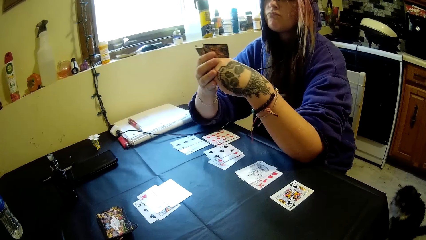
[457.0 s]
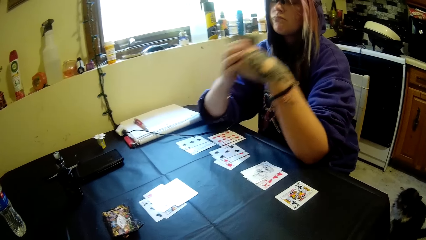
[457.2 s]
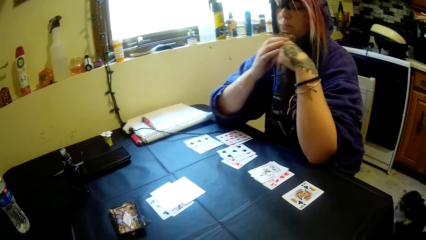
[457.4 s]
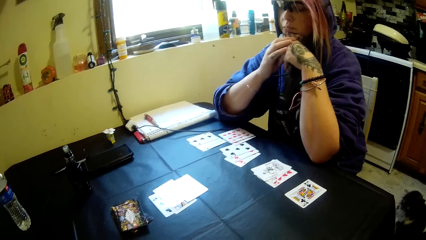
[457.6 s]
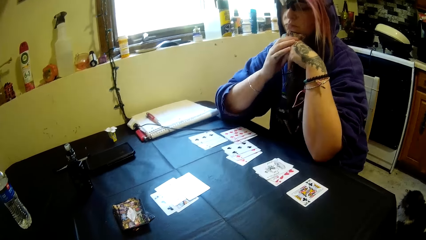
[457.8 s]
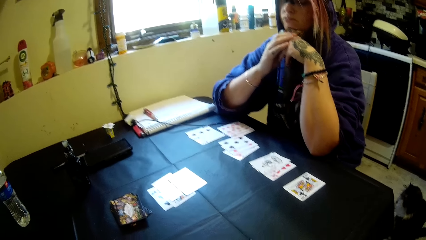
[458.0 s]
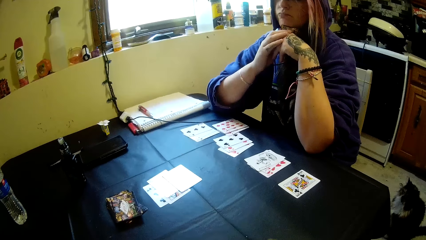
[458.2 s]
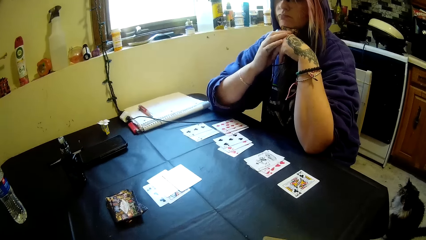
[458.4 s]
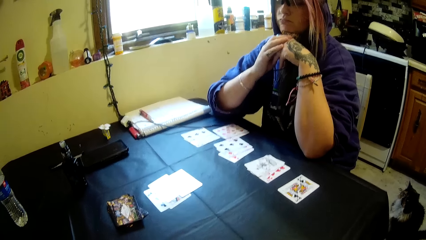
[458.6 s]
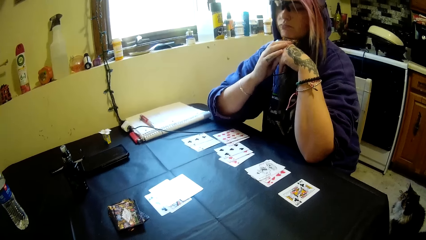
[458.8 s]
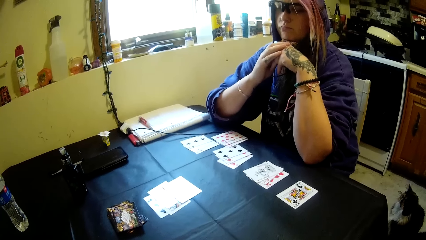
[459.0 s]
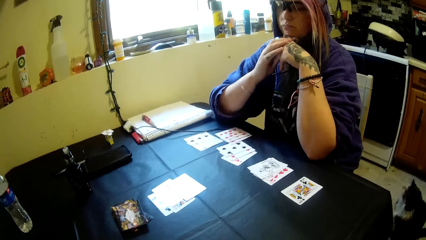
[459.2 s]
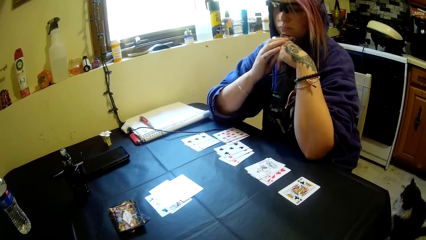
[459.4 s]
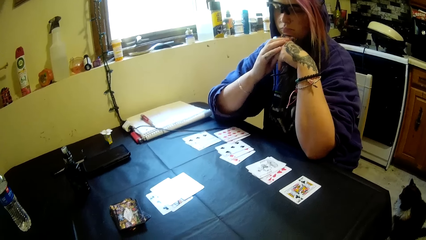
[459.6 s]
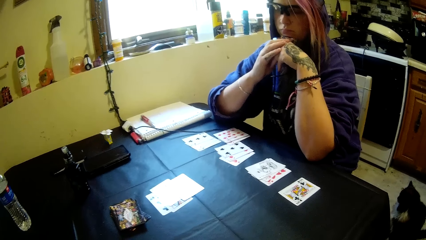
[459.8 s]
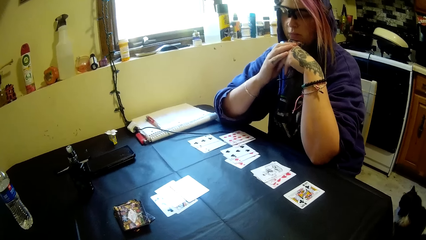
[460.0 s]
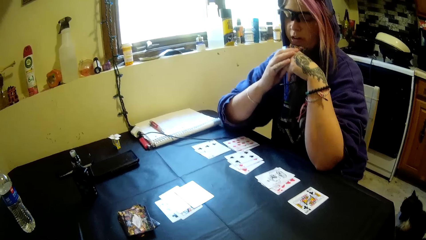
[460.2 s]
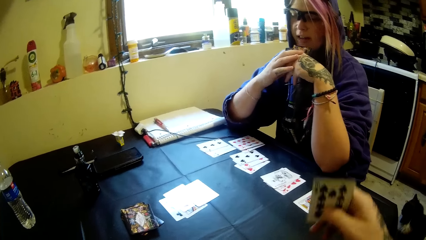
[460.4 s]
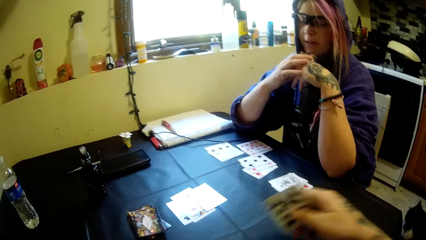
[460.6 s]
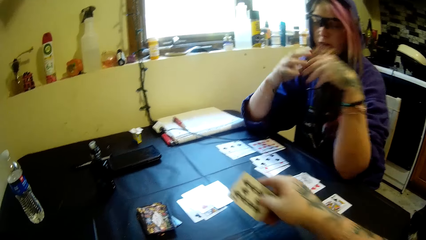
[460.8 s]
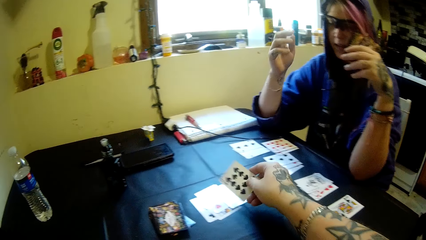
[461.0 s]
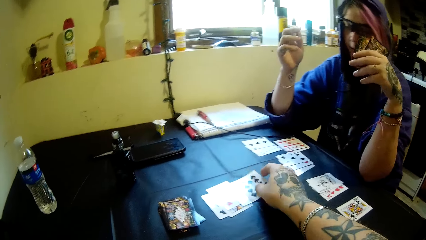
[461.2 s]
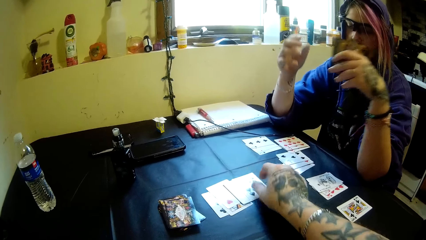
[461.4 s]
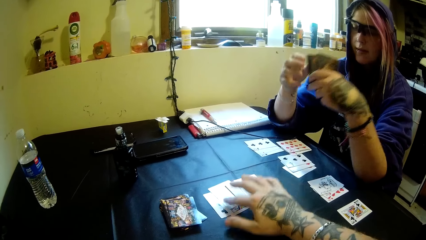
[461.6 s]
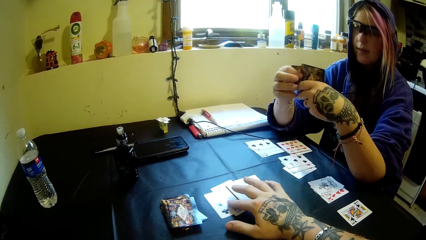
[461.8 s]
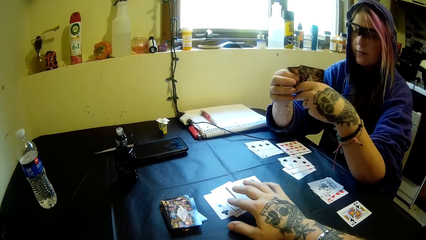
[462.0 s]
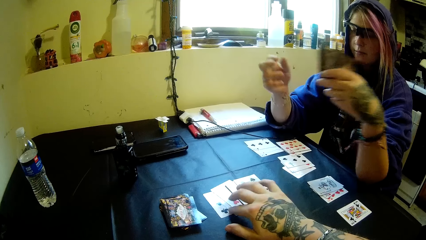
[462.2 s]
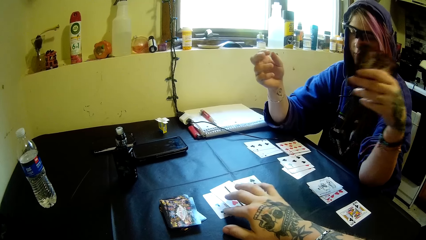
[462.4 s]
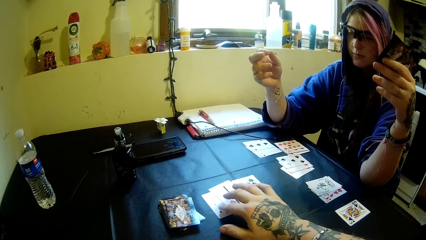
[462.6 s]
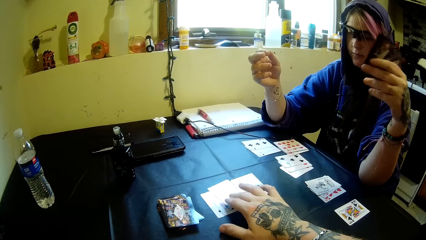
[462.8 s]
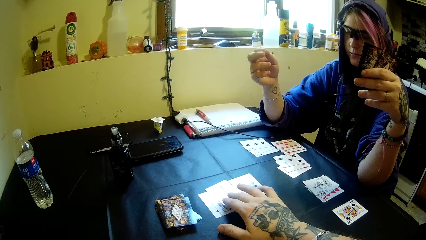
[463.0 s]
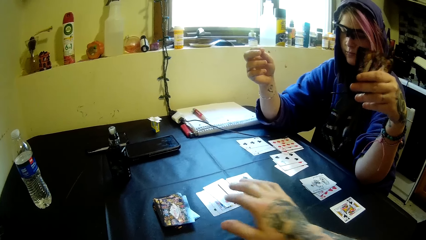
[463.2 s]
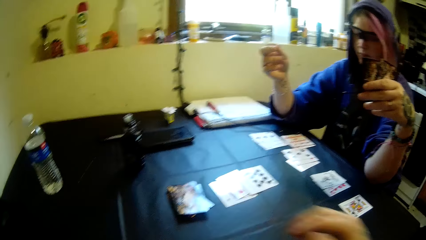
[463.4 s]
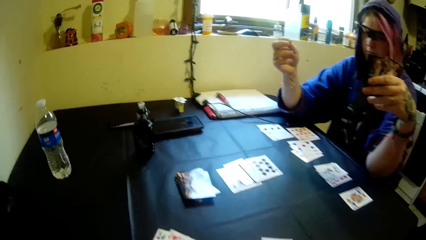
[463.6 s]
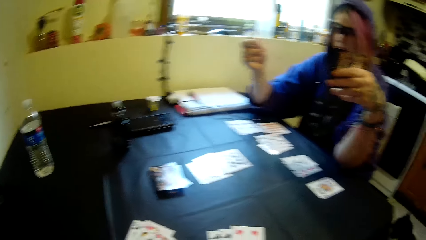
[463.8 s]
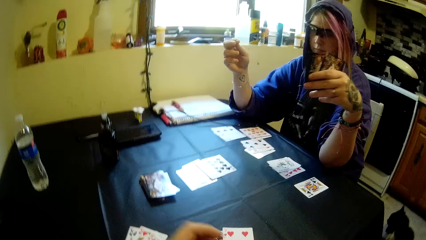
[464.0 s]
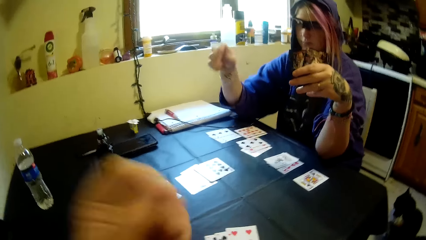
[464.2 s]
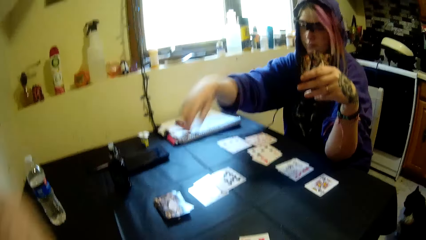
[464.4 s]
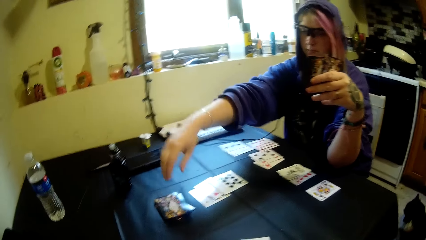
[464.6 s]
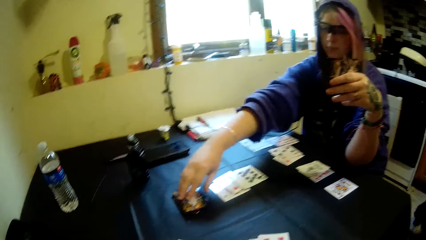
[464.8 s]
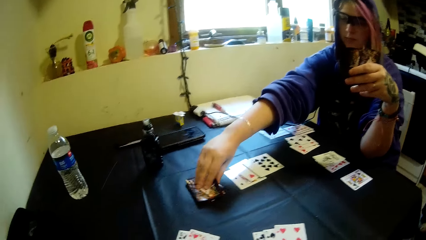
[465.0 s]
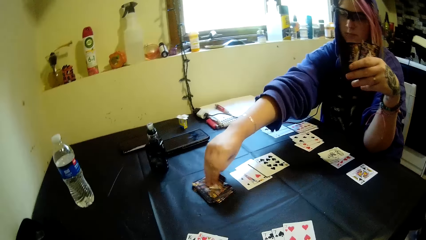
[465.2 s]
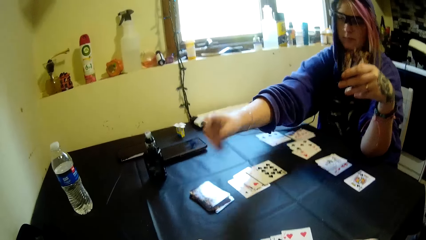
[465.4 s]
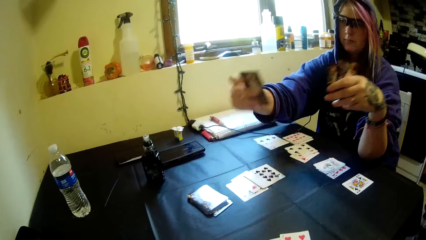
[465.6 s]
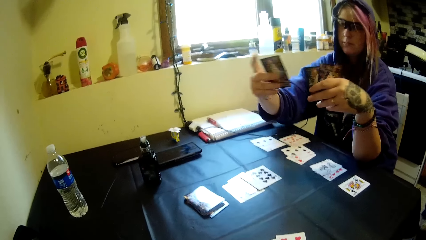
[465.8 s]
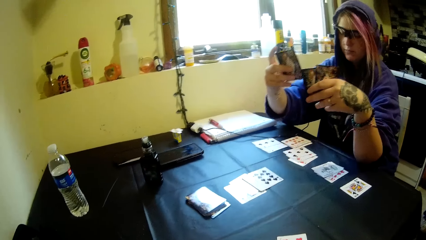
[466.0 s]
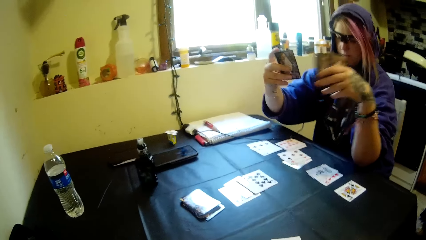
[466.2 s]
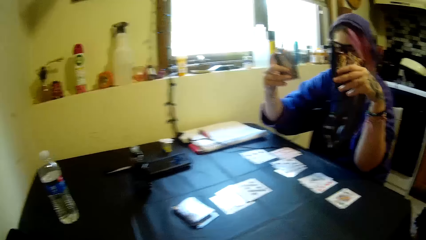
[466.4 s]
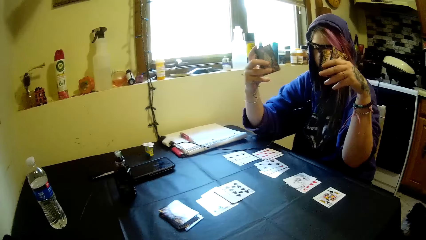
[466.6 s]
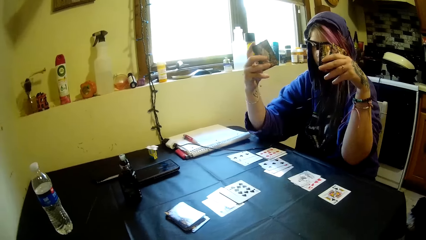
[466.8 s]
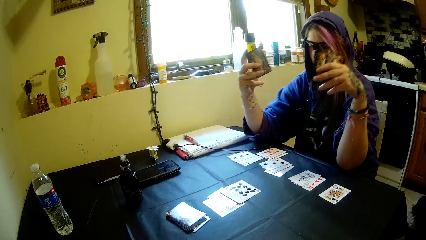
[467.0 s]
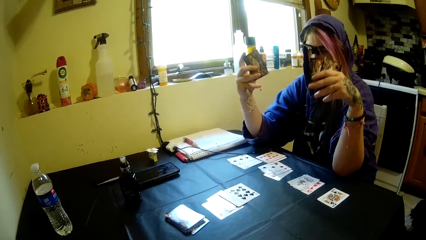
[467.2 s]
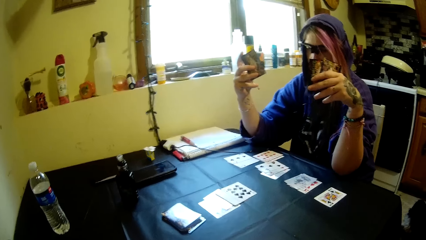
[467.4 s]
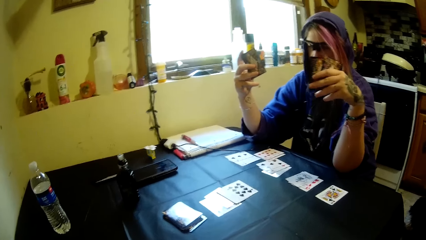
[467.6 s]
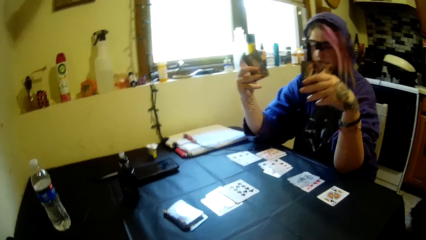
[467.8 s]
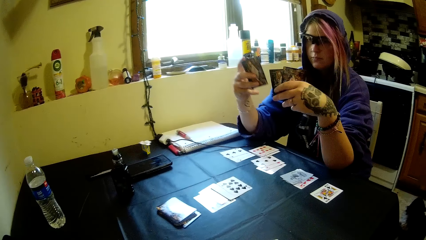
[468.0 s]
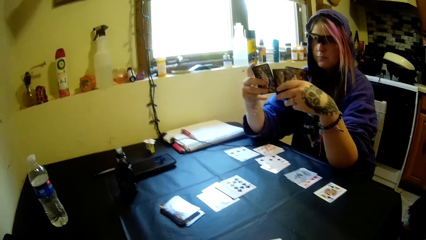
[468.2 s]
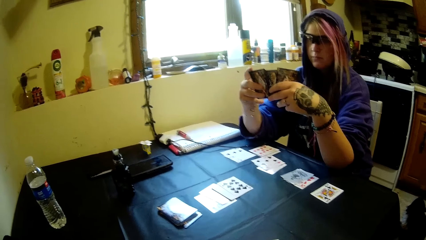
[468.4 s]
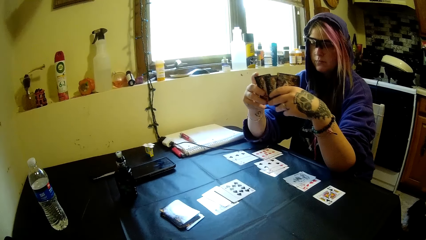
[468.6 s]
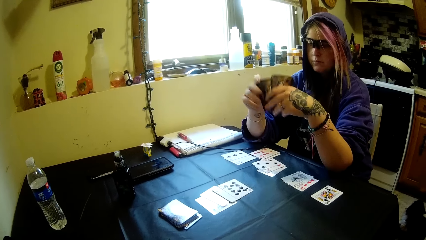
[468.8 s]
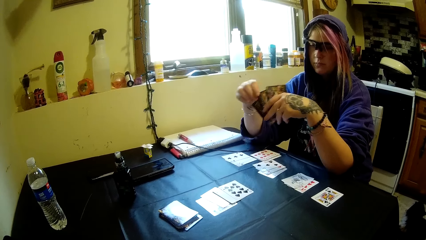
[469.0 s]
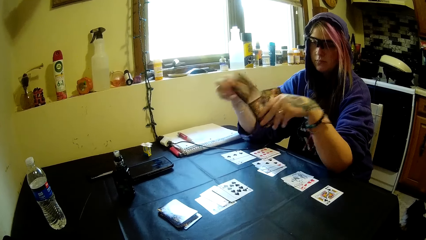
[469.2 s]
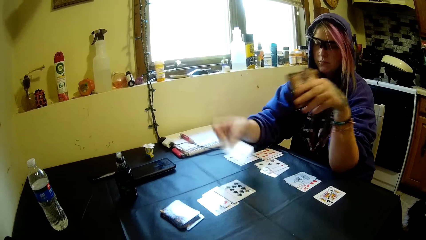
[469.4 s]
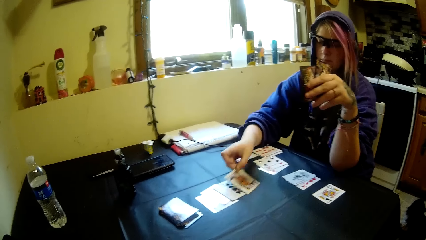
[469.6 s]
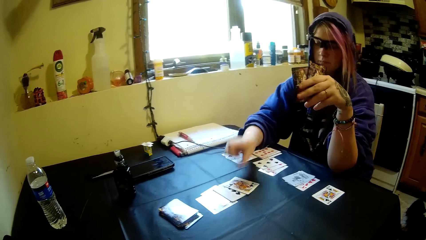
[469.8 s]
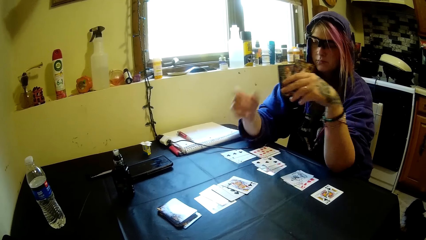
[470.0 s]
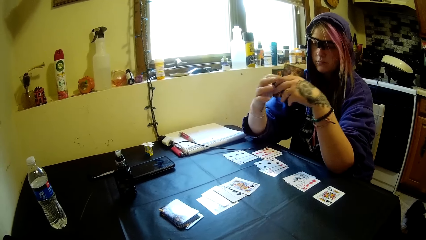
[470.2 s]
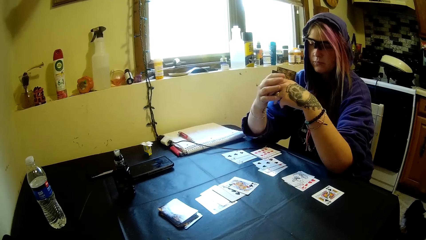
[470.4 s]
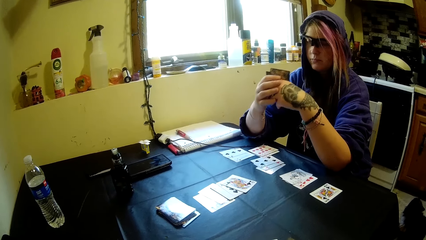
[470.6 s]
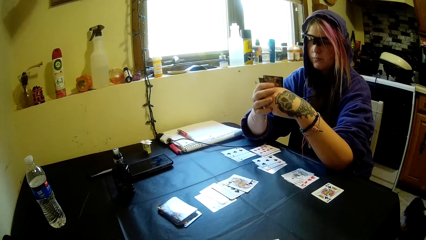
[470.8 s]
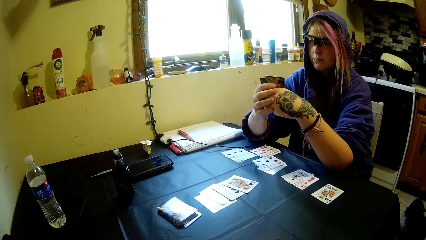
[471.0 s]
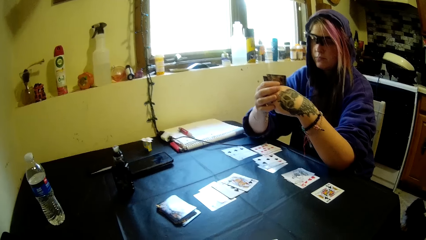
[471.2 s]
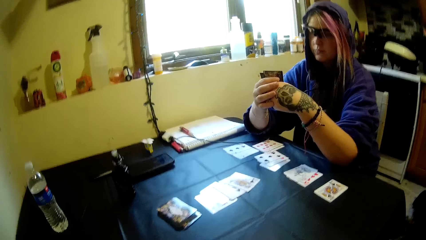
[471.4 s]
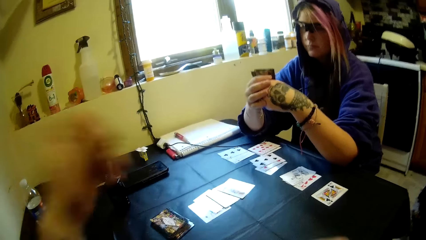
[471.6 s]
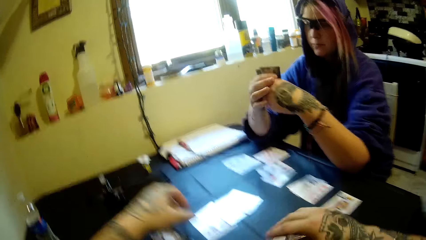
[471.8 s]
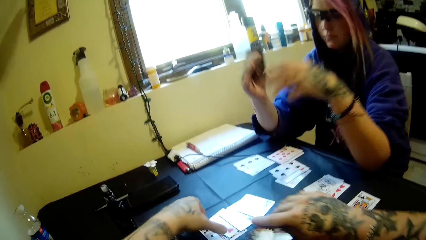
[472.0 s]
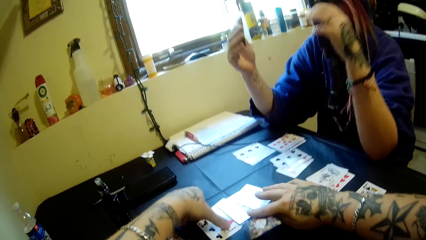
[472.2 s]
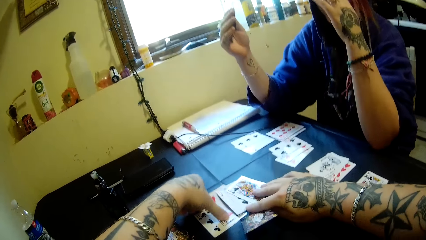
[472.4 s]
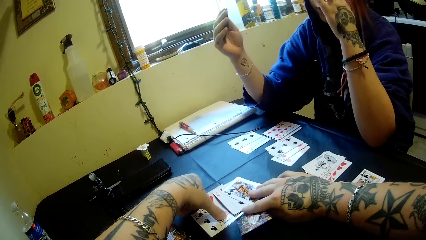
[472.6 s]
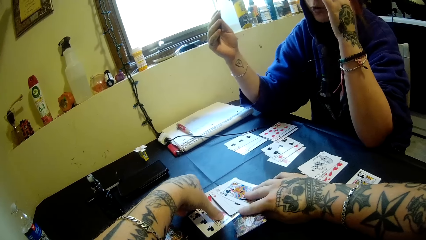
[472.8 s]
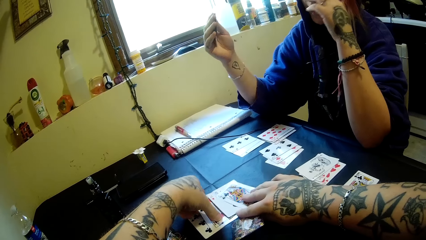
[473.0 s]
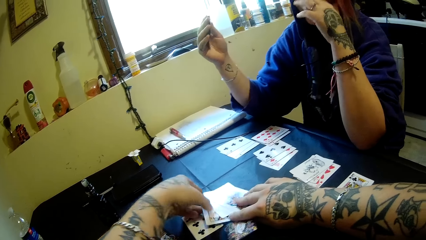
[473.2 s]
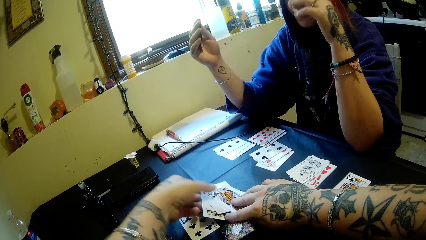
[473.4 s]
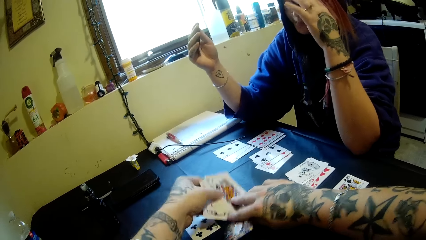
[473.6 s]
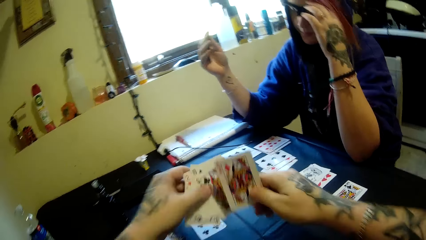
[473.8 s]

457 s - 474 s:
The camera wearer drops another card on the table. They hold the playing card and play the game of cards. A woman picks a card from the table, holds the cards, and drops a card on the table. The camera wearer picks some cards from the table.
